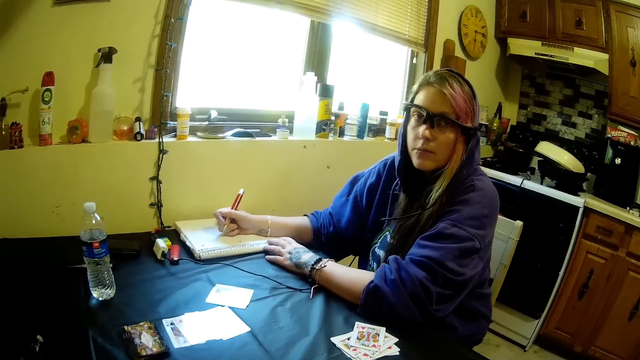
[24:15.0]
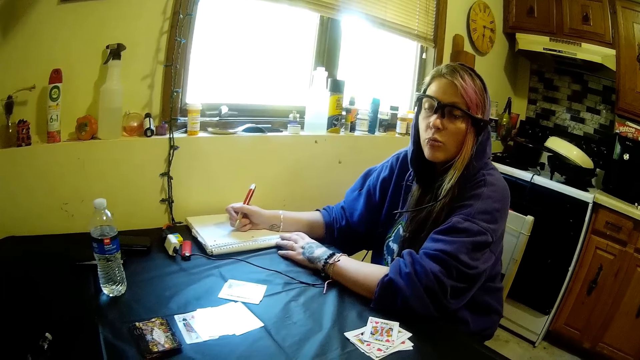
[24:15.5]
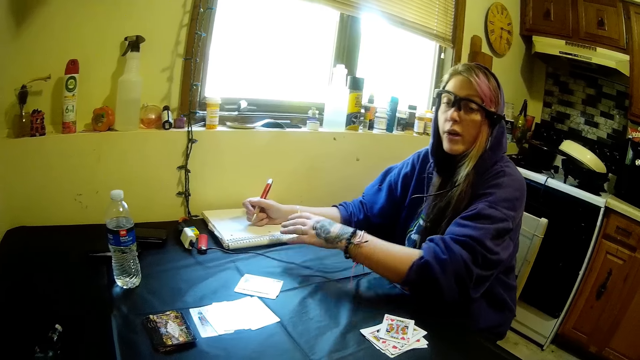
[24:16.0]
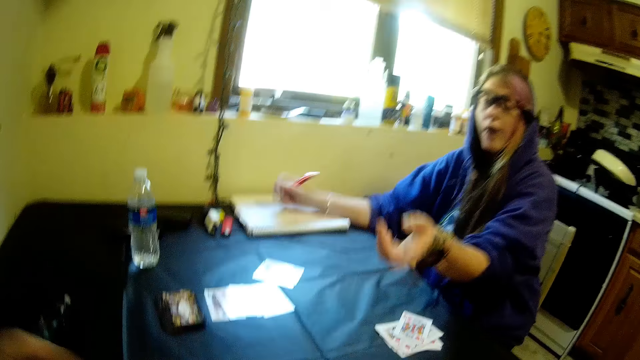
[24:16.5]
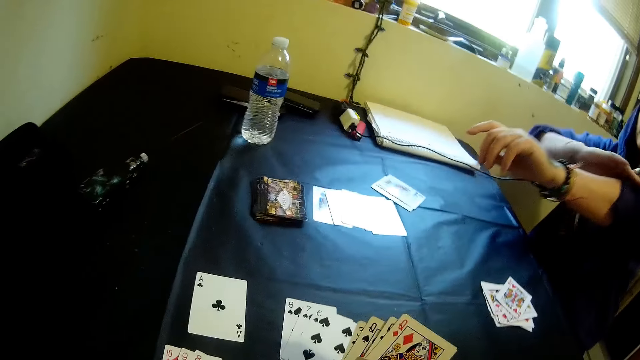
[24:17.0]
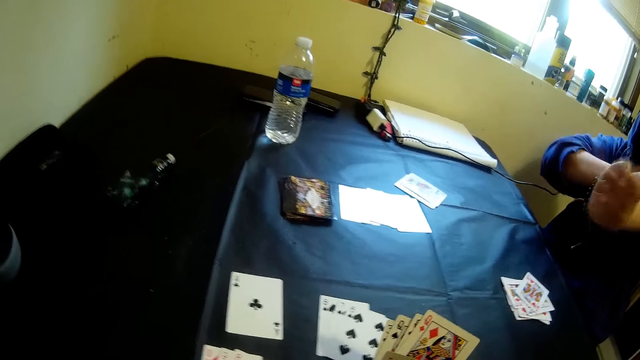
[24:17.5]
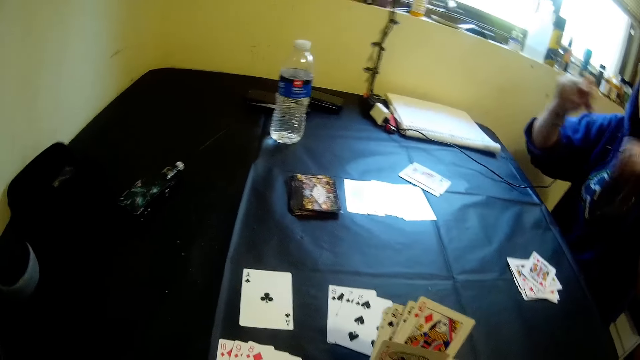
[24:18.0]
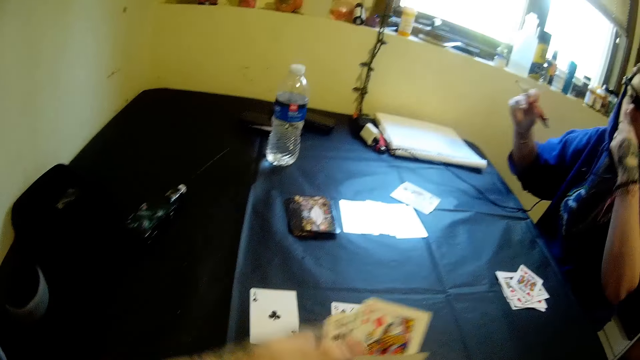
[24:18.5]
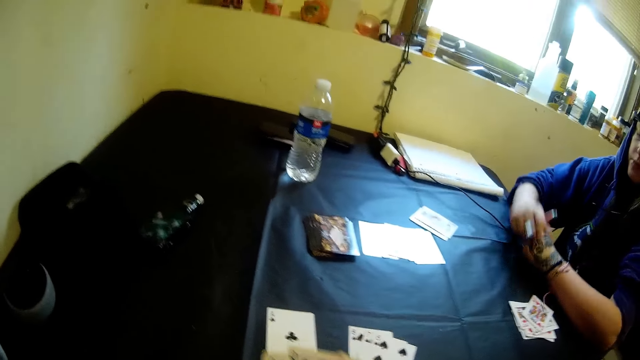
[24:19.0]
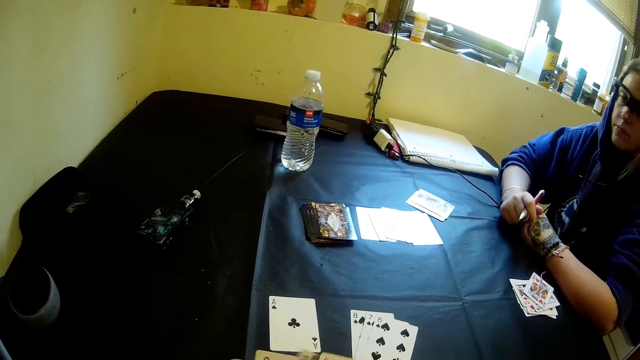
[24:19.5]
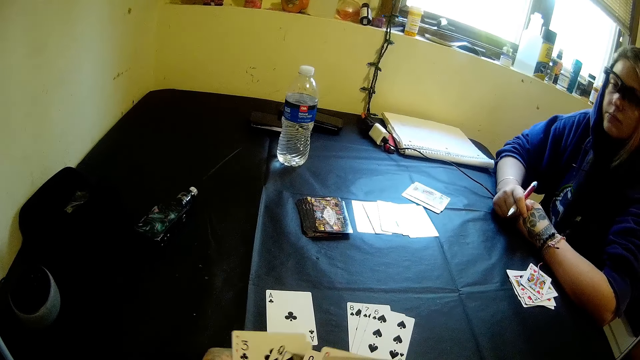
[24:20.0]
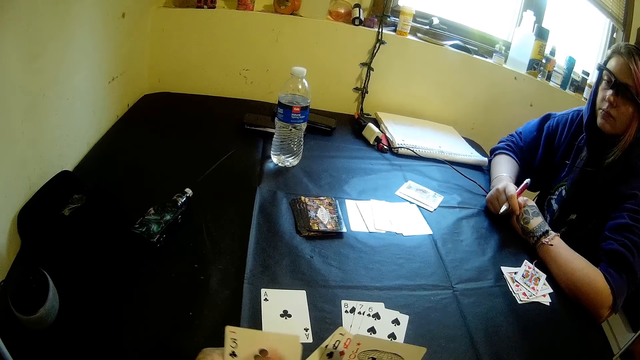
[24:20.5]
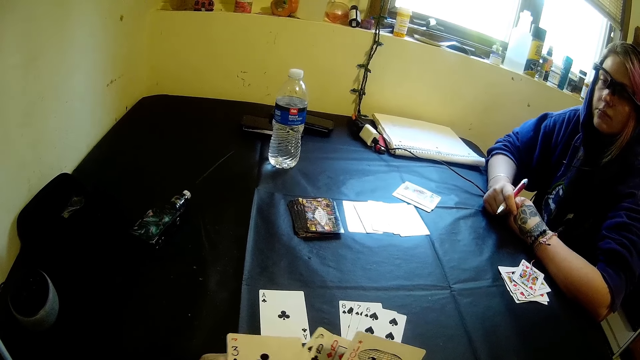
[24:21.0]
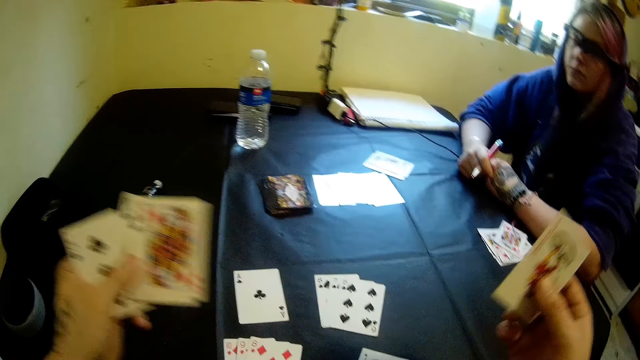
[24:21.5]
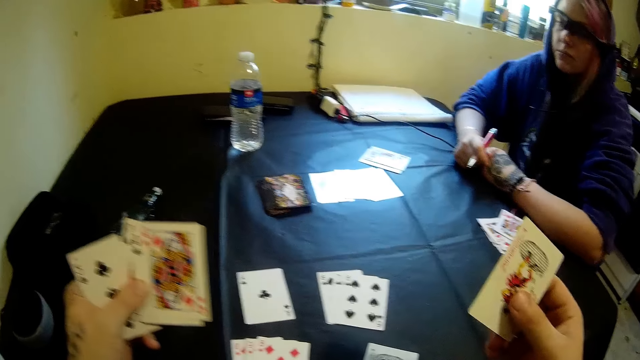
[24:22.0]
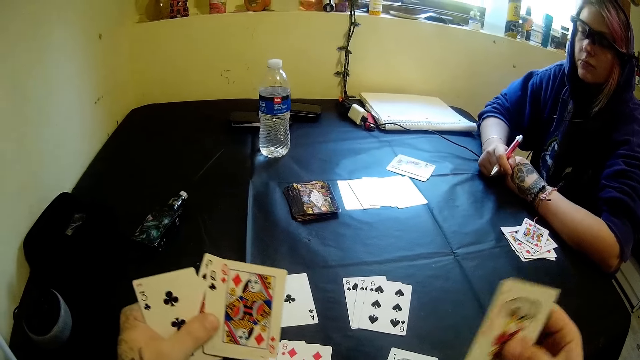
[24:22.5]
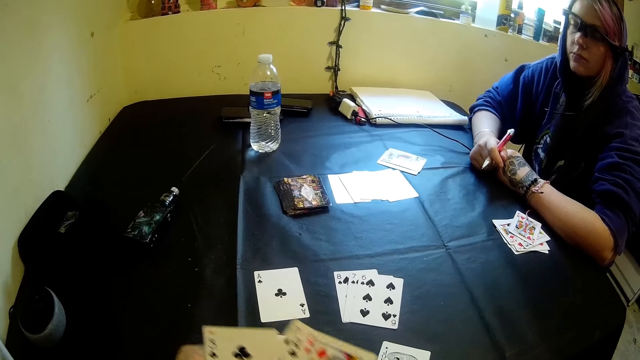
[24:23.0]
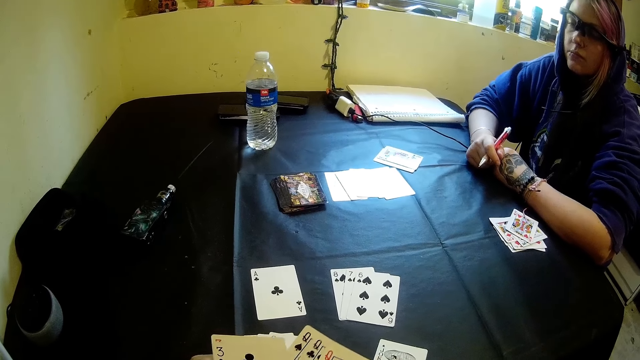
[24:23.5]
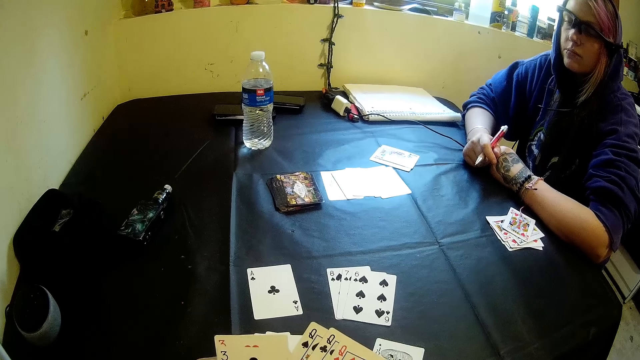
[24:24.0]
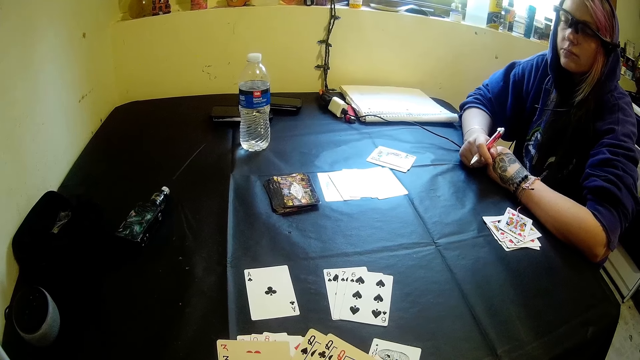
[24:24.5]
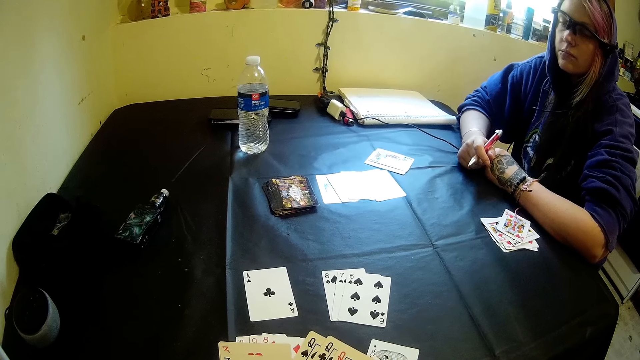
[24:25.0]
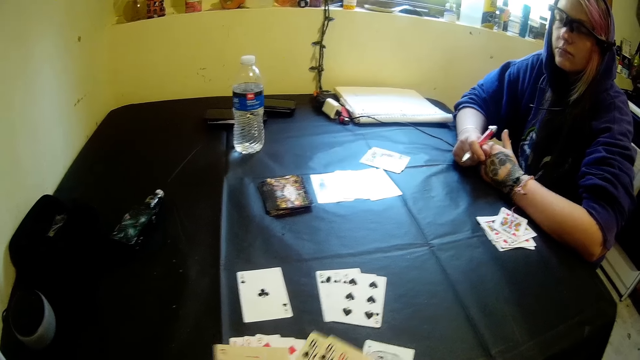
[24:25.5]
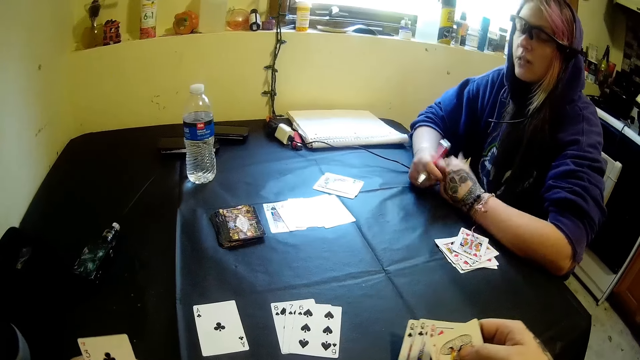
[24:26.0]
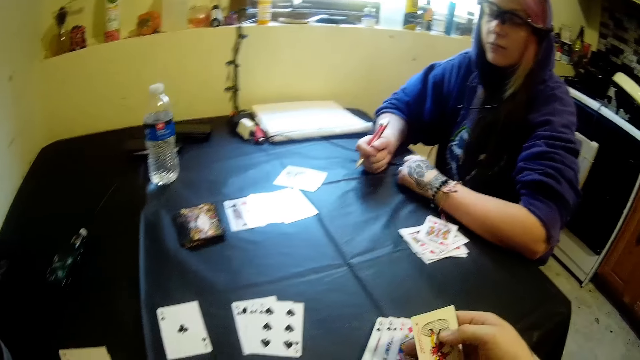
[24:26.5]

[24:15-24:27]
The camera wearer moves cards in his hands.

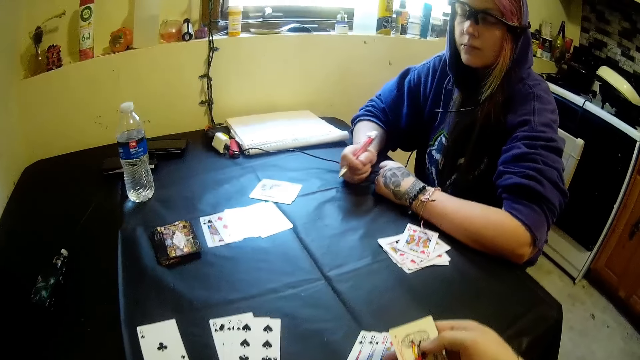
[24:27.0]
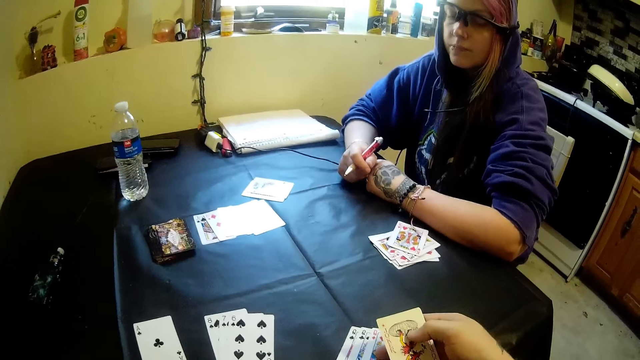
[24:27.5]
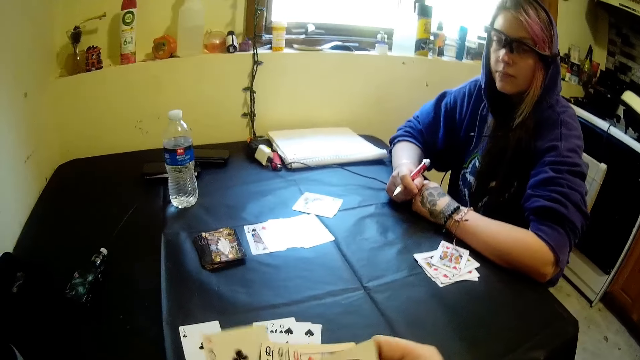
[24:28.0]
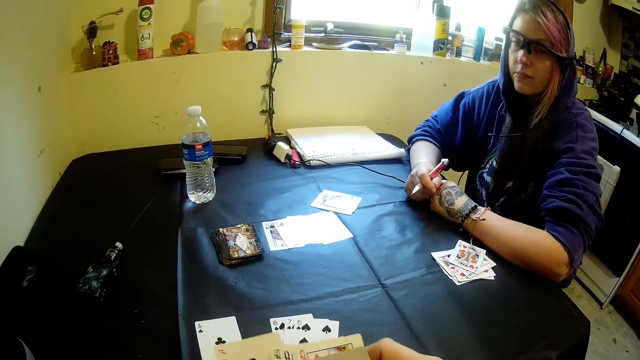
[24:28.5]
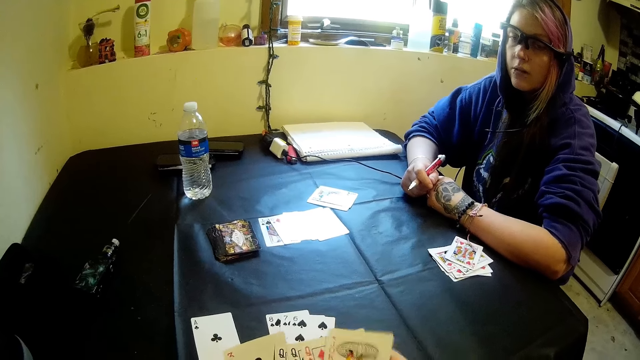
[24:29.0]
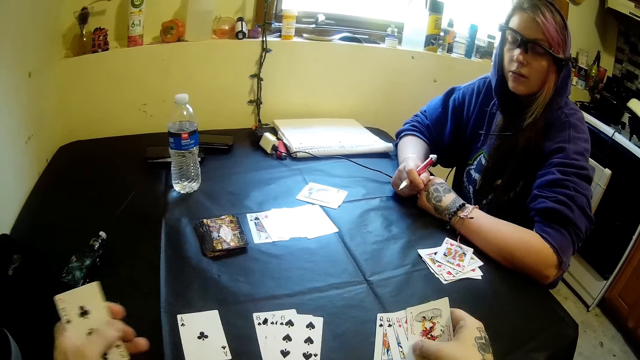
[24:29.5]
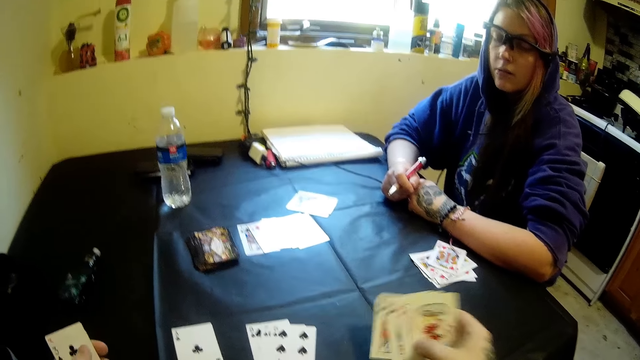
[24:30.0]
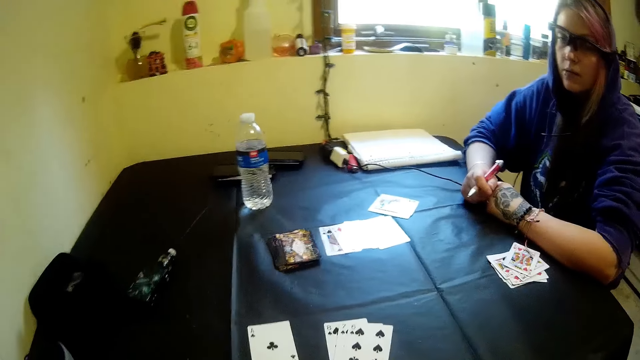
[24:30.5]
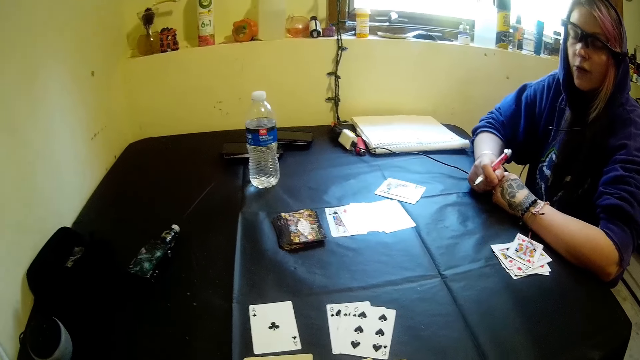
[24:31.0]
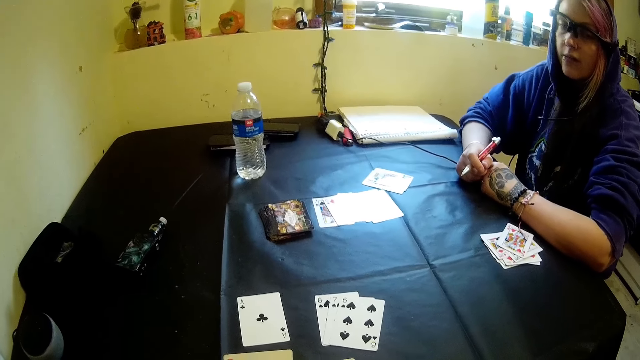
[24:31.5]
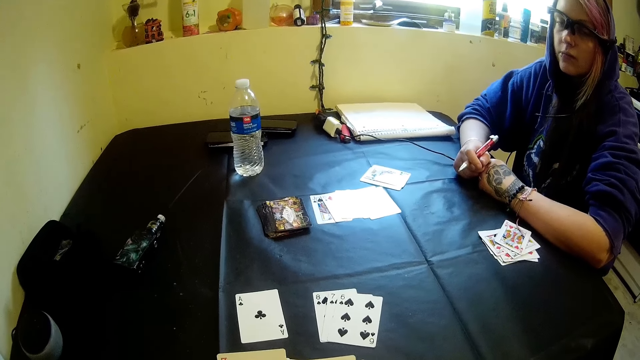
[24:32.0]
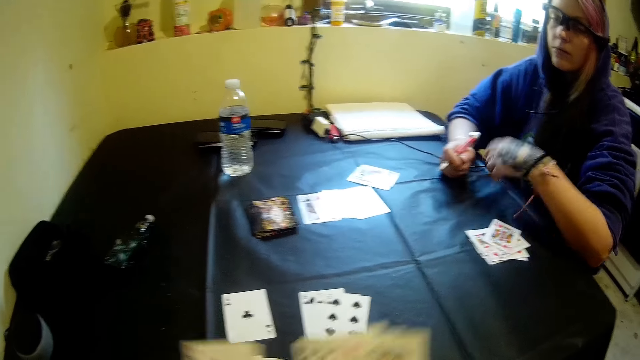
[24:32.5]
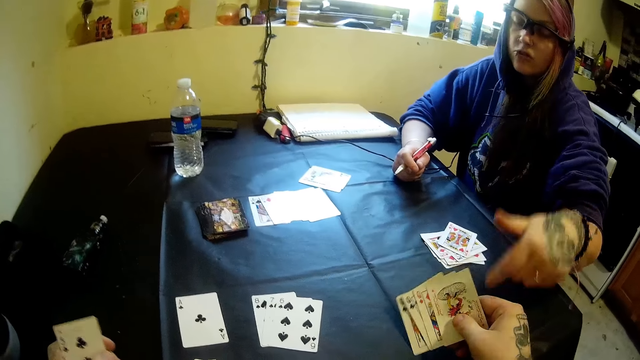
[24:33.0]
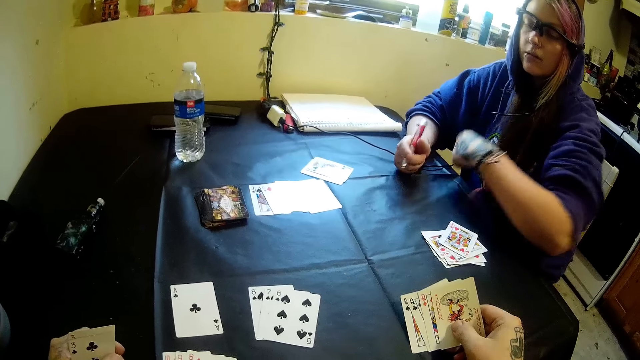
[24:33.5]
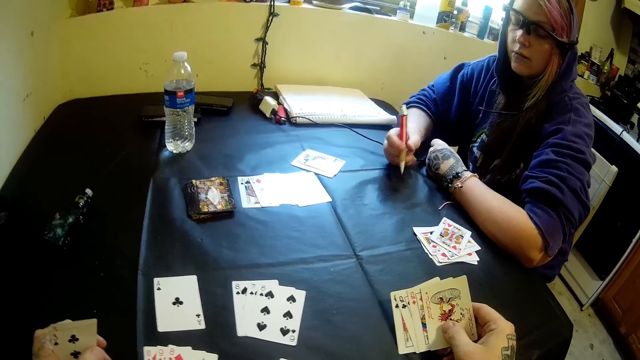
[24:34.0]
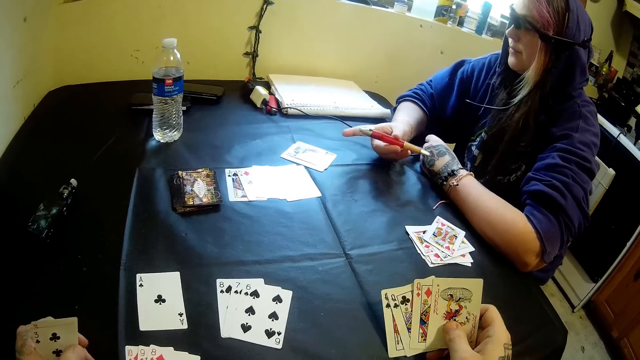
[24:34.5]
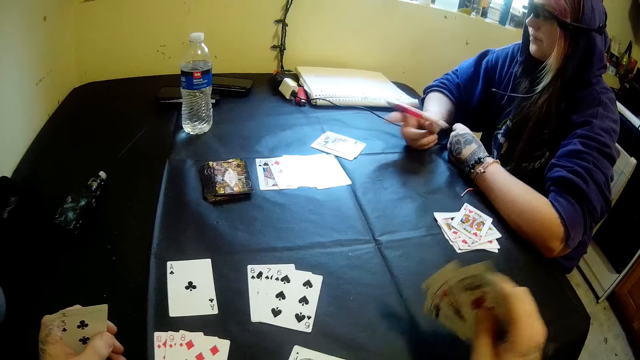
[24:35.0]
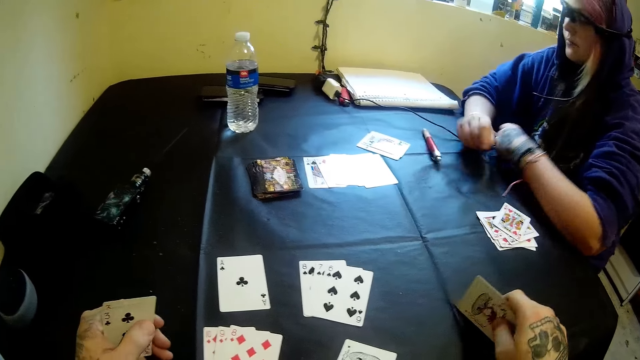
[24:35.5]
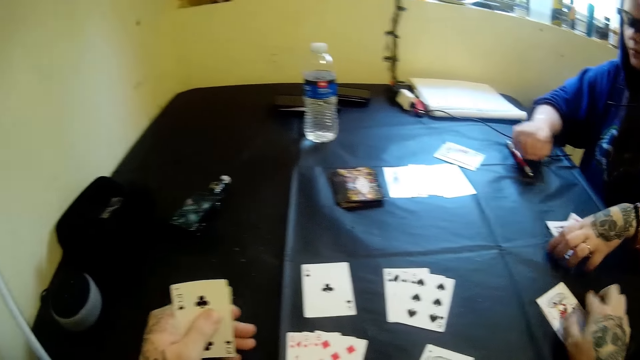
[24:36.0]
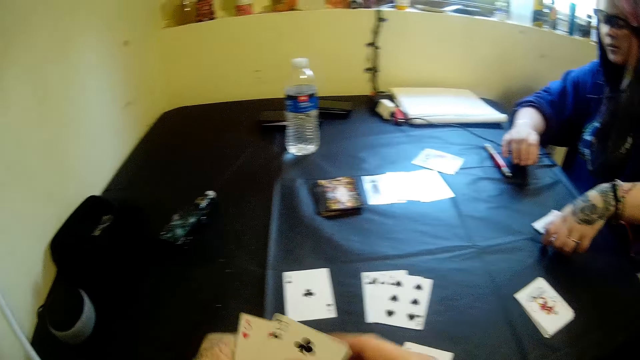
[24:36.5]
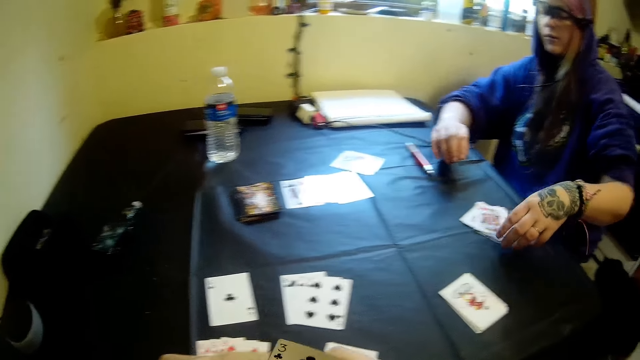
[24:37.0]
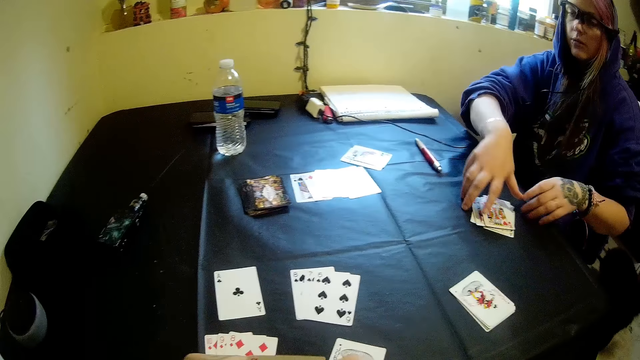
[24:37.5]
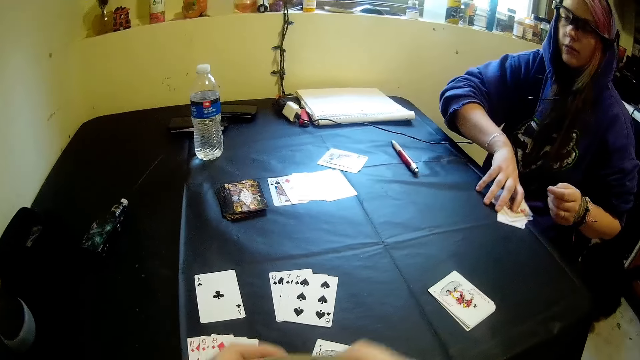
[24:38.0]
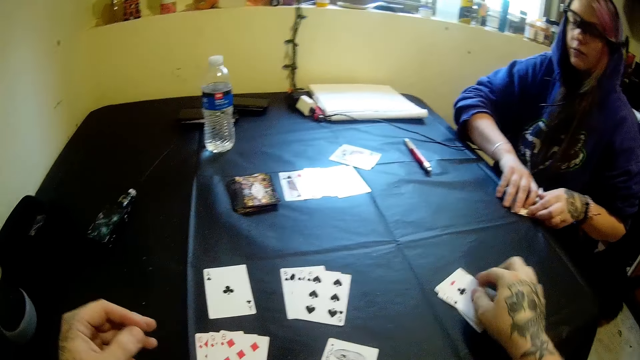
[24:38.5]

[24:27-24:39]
The woman drops the pen on the table. The camera wearer drops cards on the table with his right hand. The woman picks cards from the table with her left hand.
